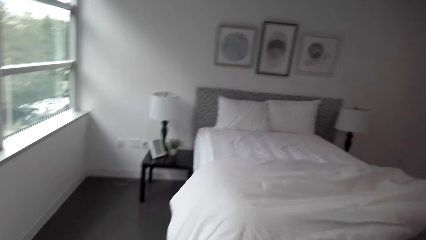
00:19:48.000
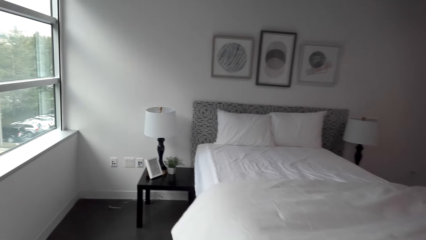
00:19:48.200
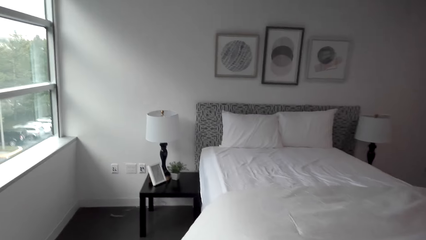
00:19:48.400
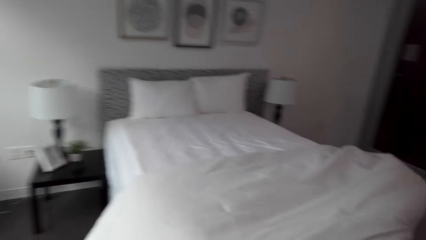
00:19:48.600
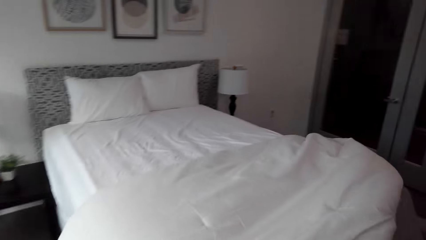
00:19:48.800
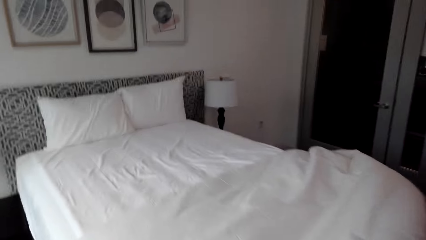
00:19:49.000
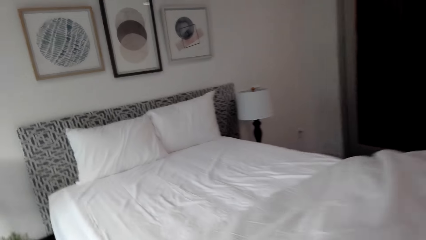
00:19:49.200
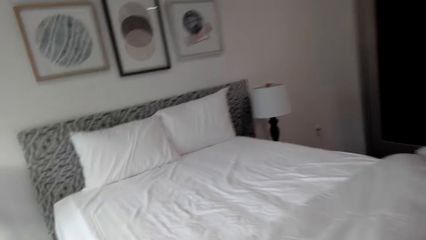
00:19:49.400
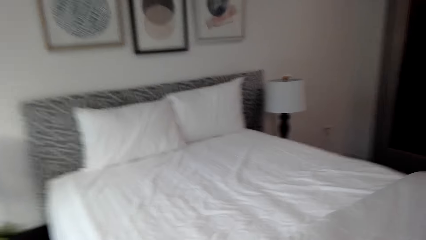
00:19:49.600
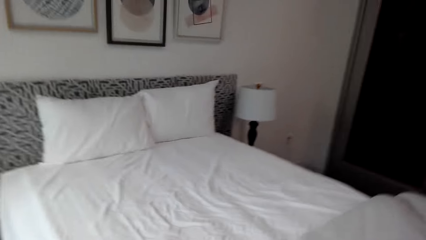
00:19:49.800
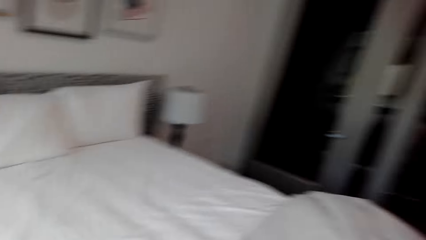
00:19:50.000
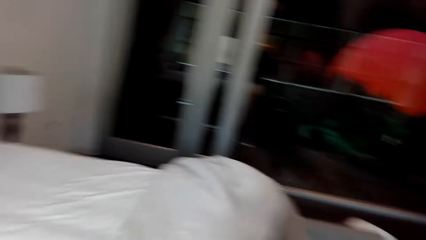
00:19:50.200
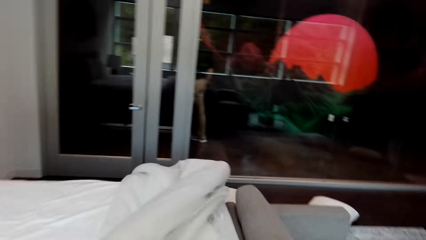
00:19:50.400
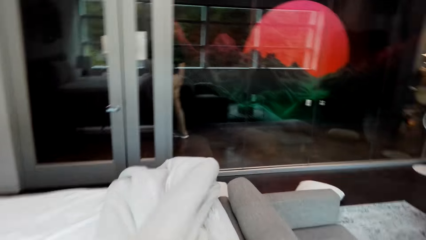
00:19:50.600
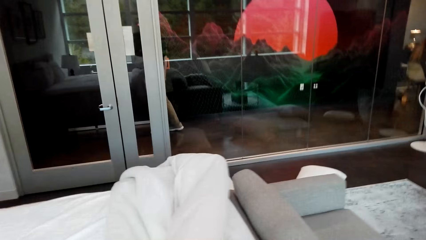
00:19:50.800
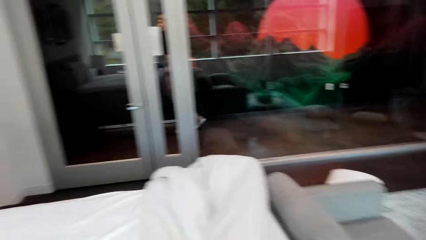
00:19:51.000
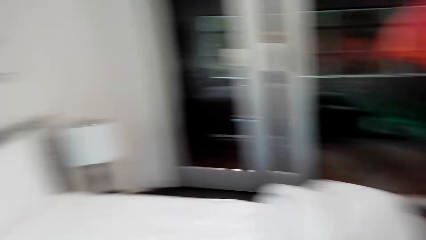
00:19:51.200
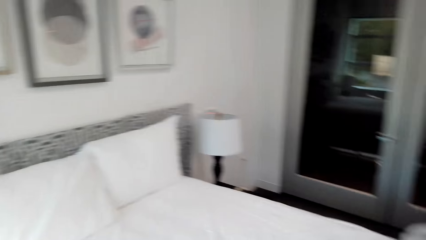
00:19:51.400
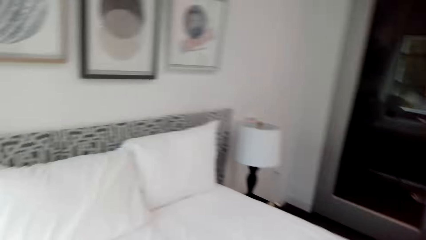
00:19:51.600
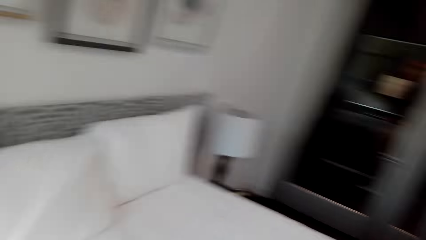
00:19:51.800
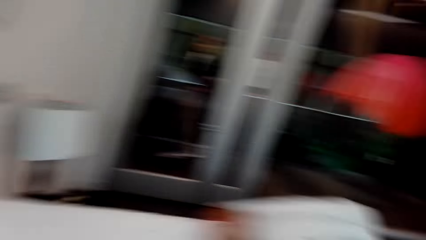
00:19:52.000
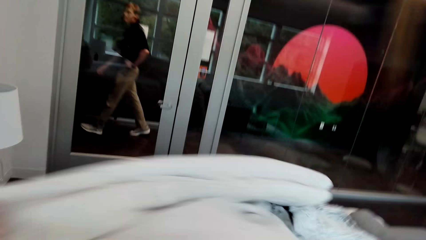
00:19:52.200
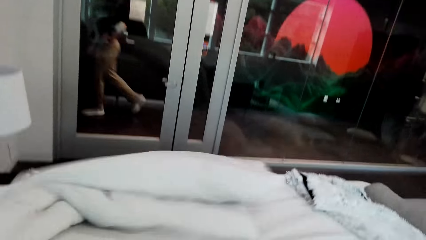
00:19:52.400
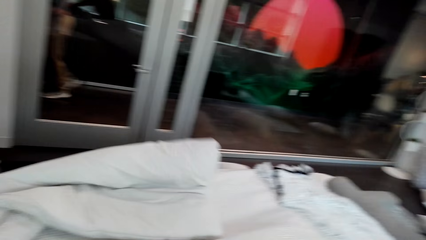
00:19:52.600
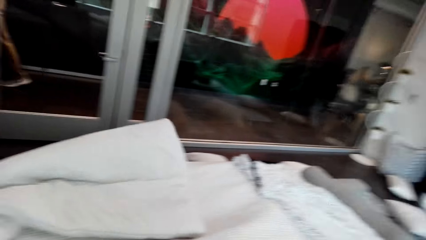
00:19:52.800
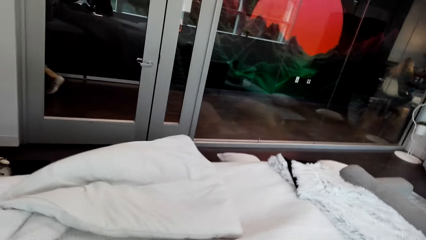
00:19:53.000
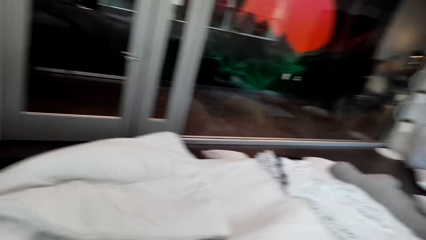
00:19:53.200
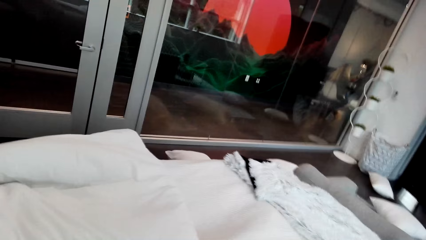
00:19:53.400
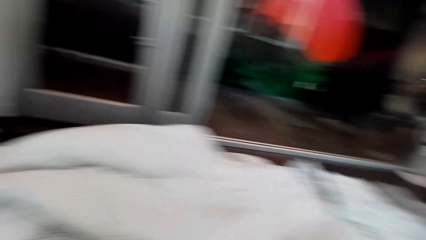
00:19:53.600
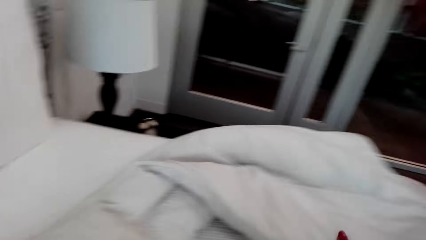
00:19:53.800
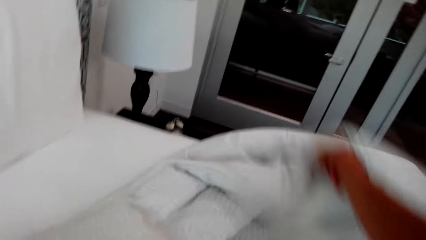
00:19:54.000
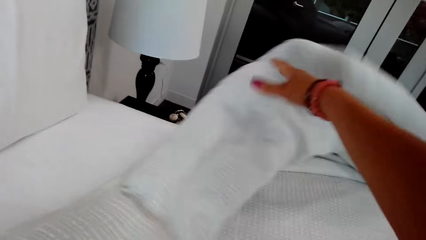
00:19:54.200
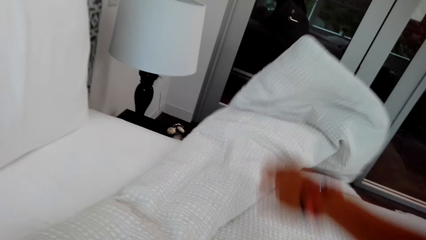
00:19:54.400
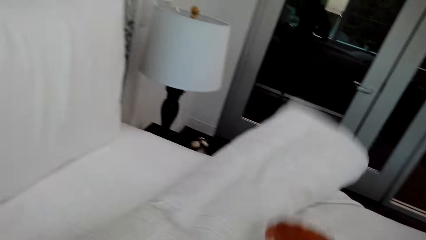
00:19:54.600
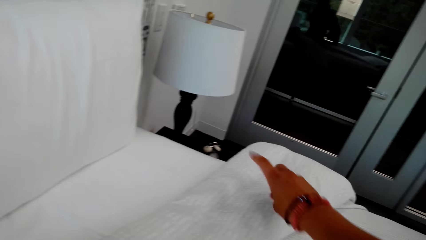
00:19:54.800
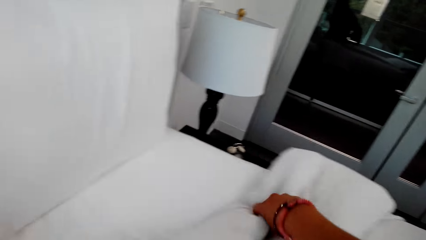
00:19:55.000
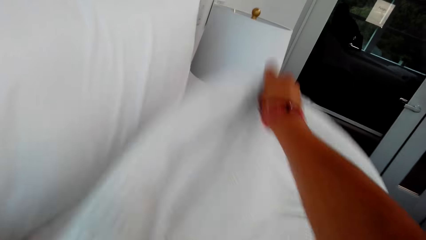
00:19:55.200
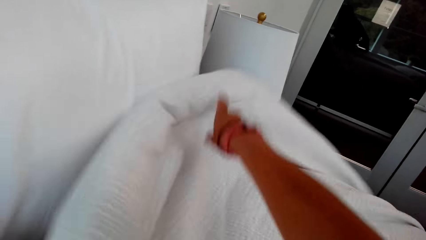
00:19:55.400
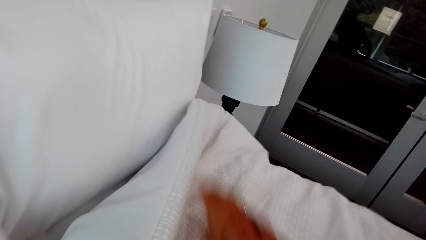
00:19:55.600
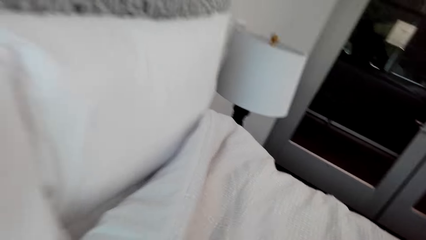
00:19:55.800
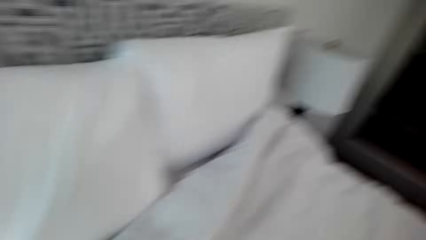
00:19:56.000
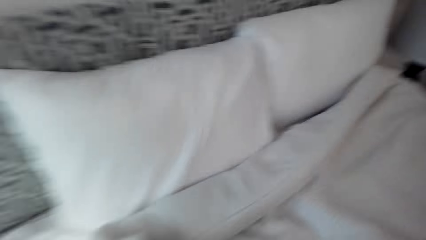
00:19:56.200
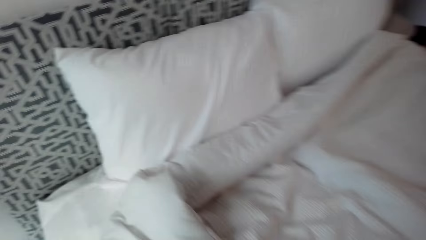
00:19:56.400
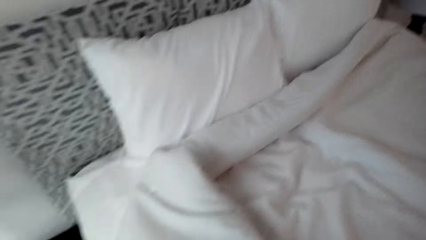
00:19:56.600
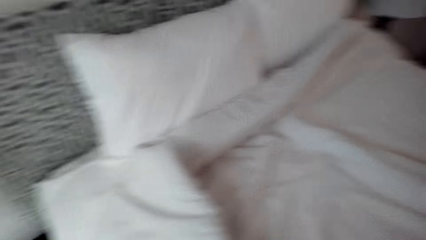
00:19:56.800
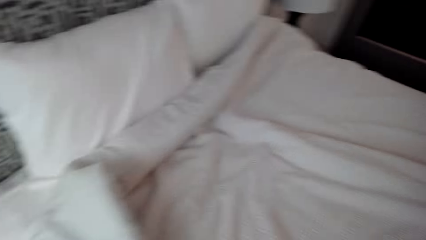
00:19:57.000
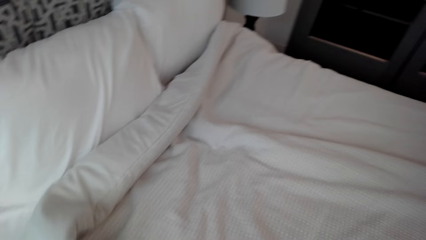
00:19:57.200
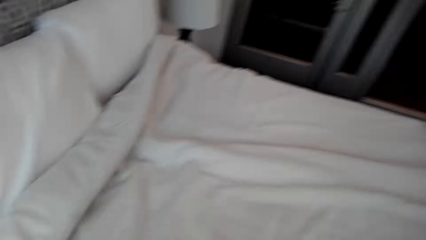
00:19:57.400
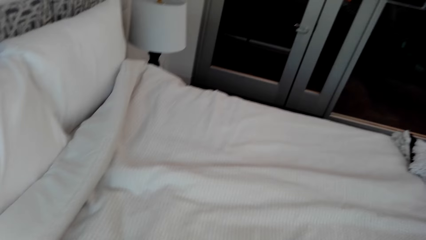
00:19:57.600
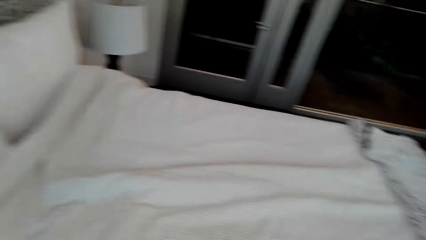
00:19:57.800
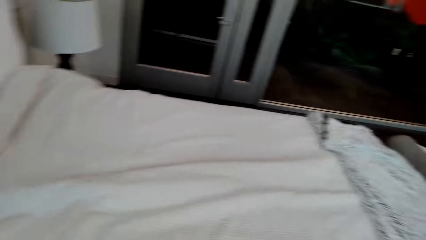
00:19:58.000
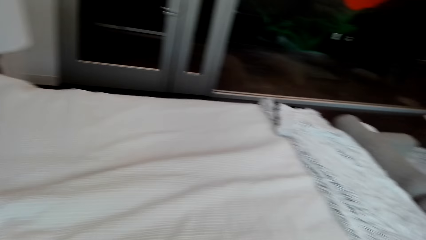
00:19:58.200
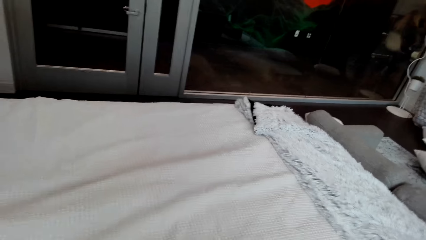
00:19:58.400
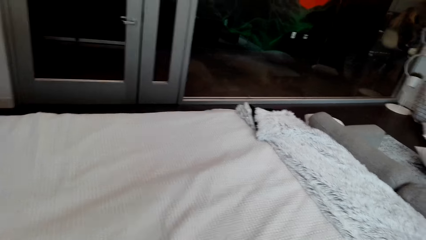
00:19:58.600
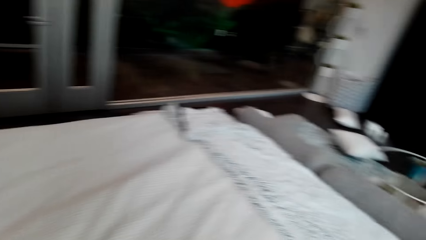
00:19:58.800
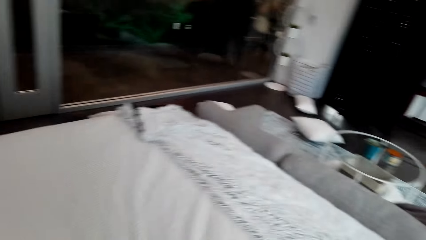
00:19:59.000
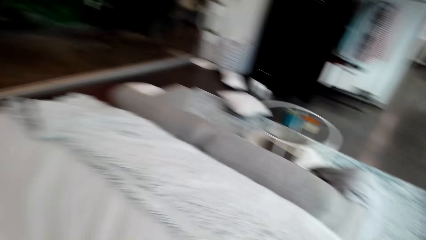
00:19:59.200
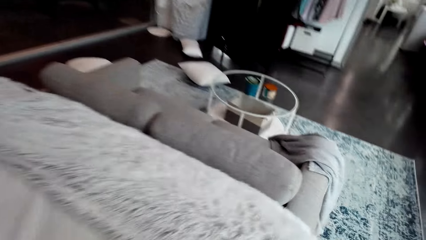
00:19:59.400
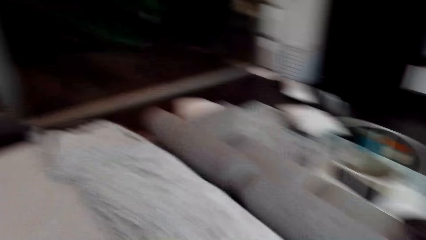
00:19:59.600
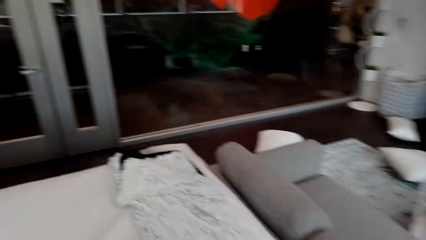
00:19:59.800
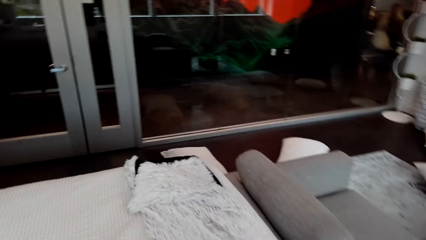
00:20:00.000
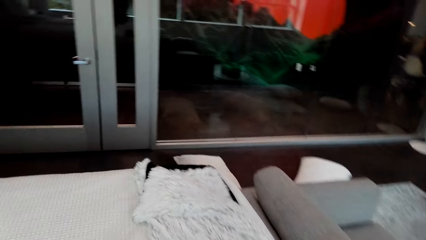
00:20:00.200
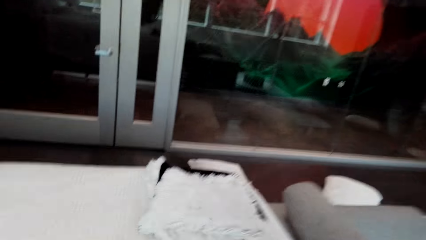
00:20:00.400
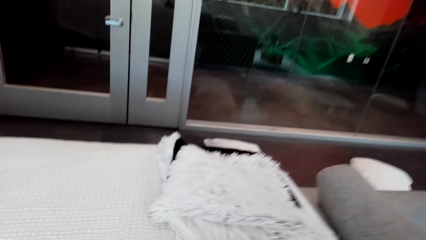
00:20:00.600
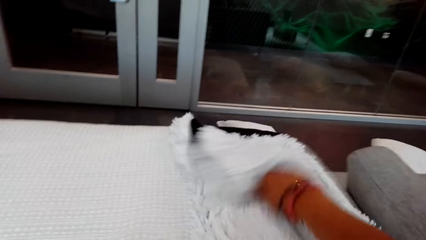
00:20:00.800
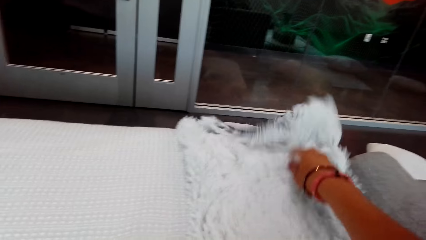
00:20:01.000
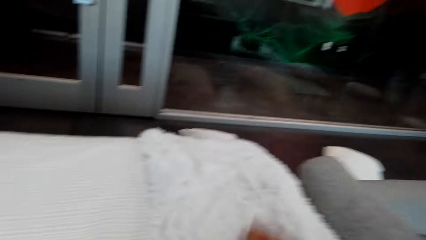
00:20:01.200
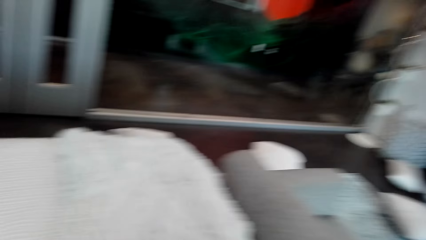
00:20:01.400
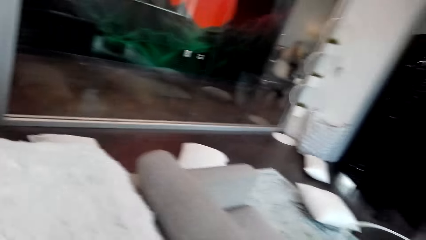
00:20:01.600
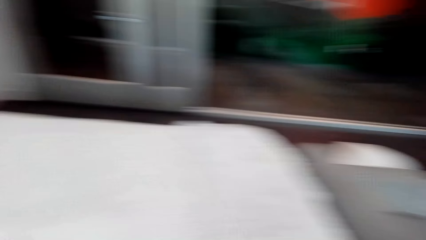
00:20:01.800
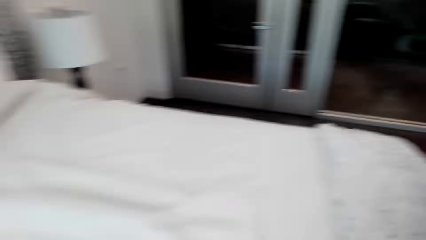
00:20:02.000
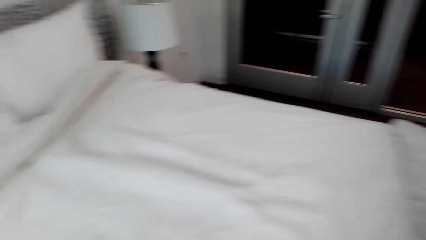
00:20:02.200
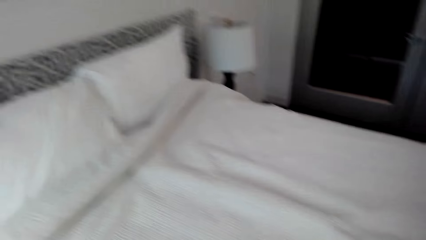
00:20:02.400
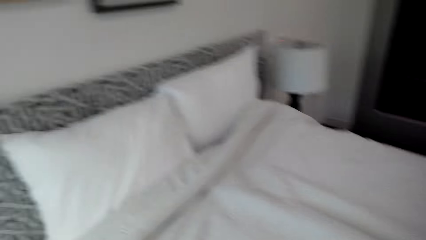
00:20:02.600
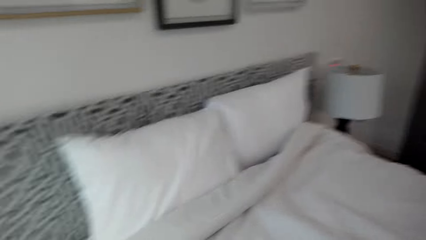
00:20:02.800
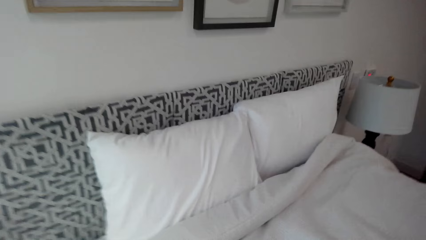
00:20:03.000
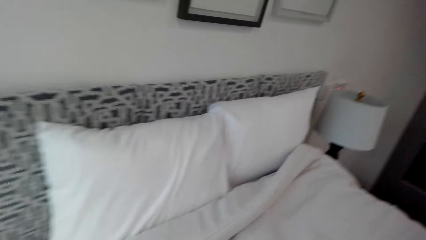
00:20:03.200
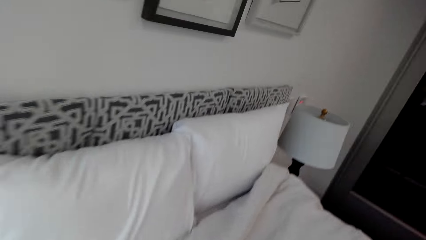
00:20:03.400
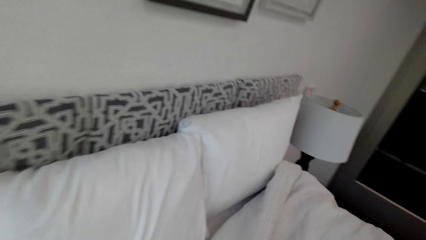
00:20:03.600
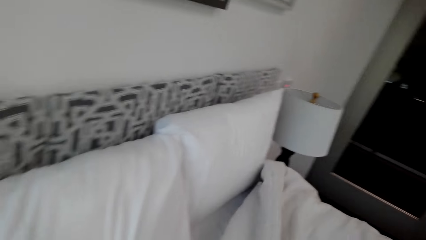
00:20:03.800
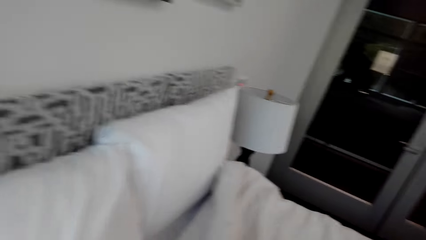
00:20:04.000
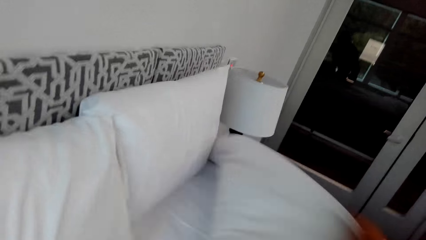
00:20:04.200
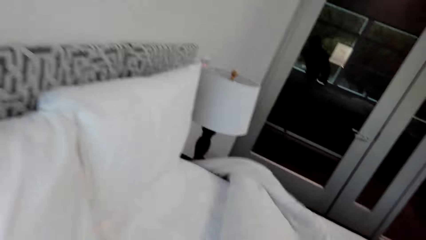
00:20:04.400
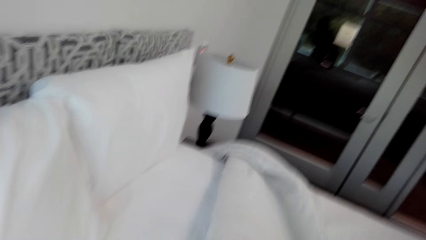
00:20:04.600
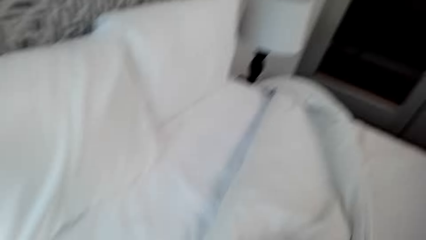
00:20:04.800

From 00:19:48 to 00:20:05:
The camera wearer makes the bed. They spread the bed.
